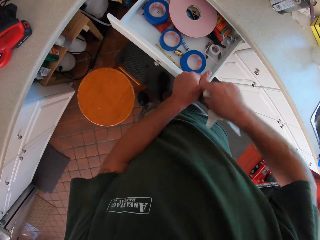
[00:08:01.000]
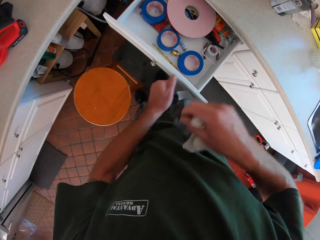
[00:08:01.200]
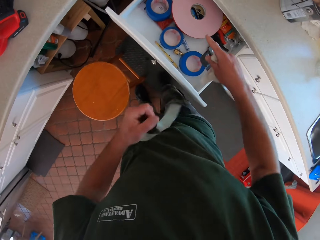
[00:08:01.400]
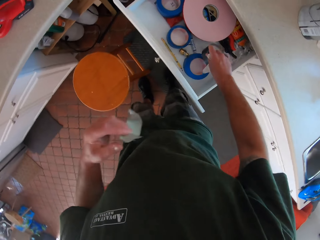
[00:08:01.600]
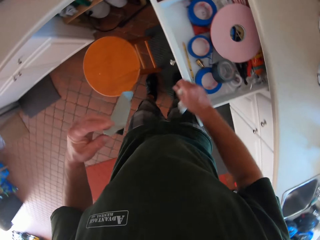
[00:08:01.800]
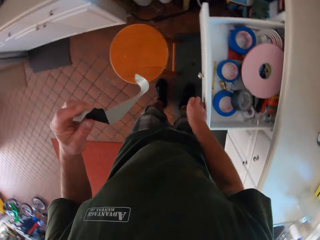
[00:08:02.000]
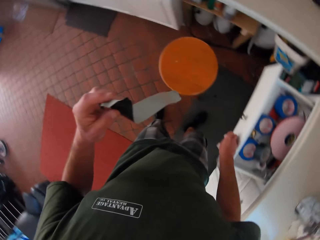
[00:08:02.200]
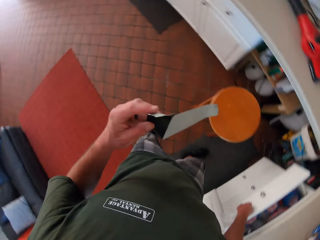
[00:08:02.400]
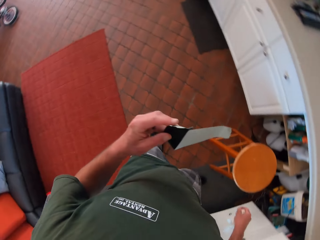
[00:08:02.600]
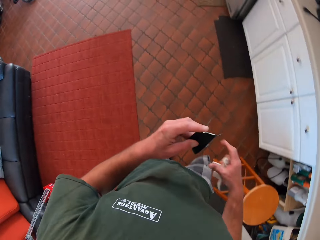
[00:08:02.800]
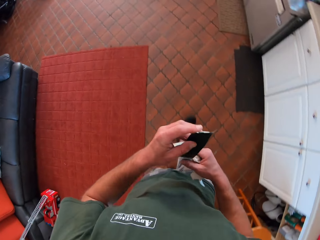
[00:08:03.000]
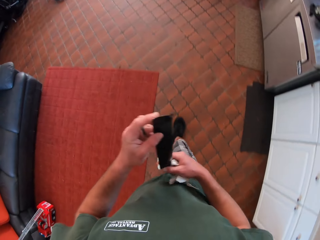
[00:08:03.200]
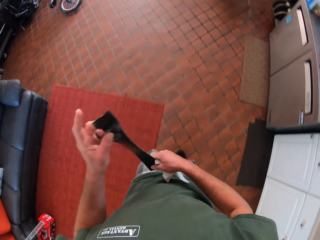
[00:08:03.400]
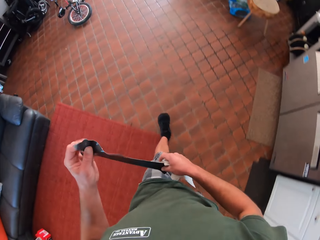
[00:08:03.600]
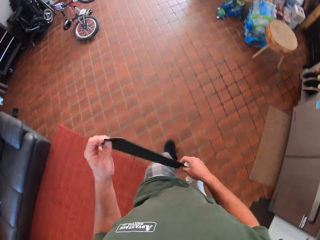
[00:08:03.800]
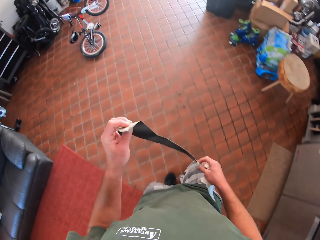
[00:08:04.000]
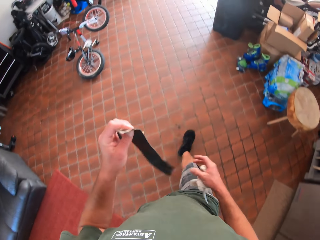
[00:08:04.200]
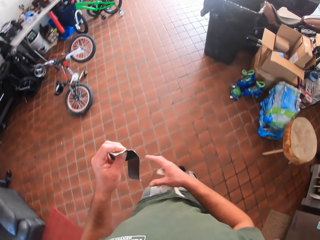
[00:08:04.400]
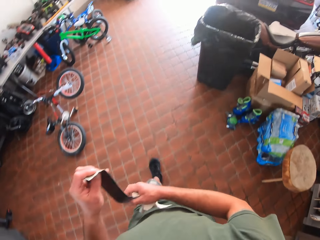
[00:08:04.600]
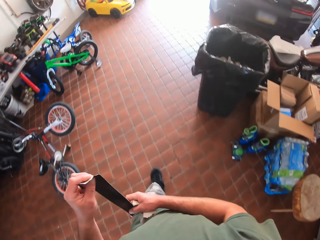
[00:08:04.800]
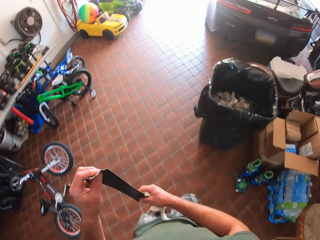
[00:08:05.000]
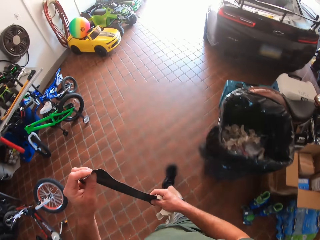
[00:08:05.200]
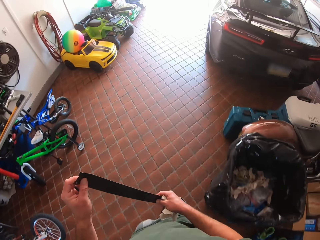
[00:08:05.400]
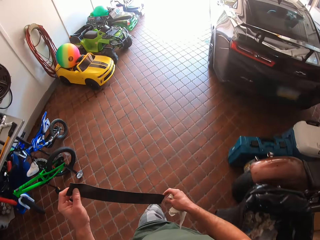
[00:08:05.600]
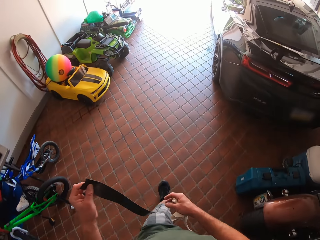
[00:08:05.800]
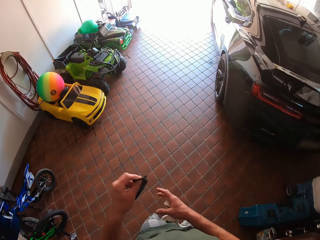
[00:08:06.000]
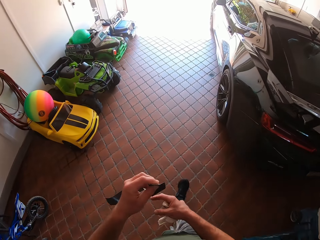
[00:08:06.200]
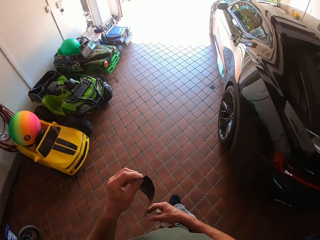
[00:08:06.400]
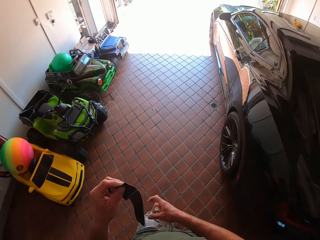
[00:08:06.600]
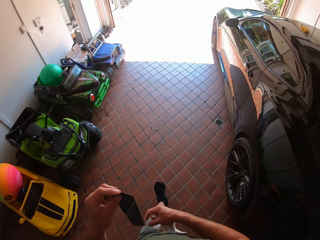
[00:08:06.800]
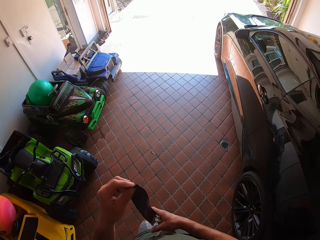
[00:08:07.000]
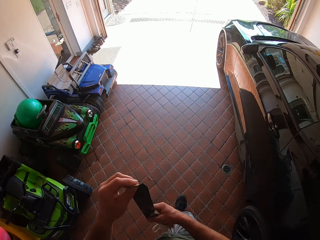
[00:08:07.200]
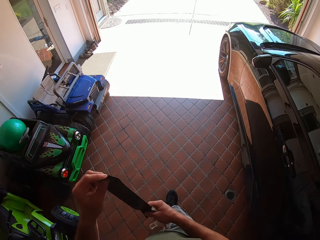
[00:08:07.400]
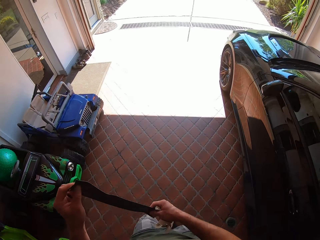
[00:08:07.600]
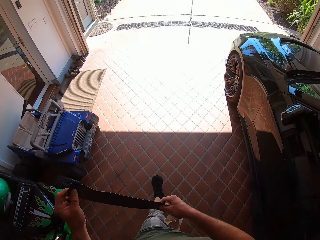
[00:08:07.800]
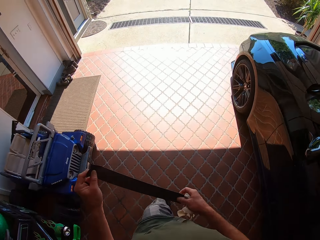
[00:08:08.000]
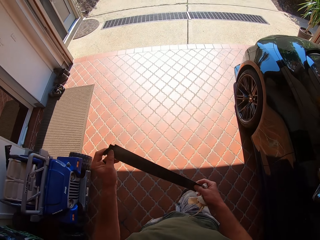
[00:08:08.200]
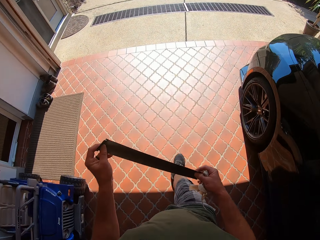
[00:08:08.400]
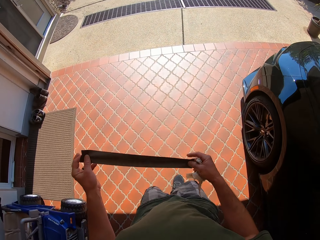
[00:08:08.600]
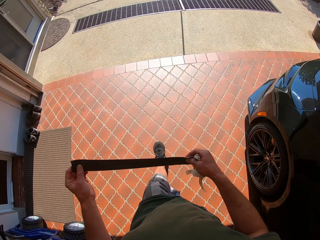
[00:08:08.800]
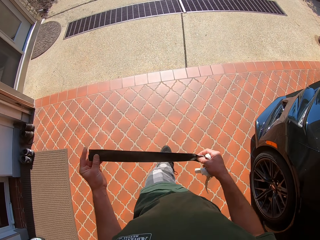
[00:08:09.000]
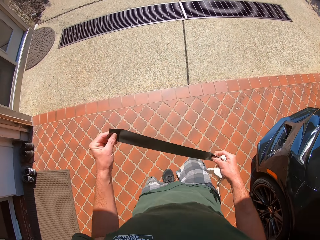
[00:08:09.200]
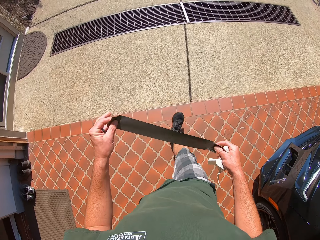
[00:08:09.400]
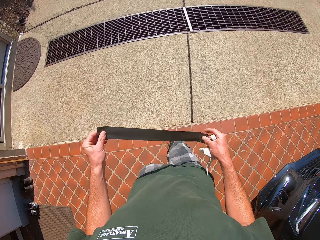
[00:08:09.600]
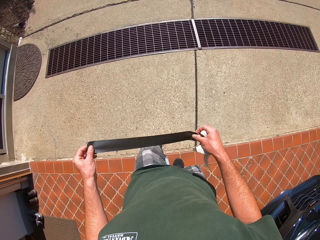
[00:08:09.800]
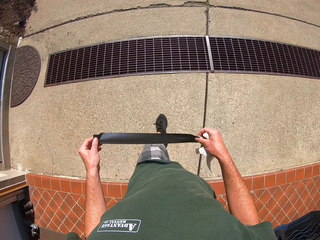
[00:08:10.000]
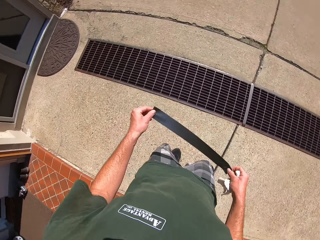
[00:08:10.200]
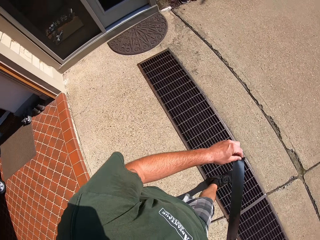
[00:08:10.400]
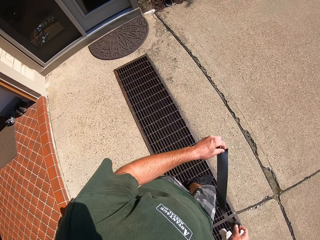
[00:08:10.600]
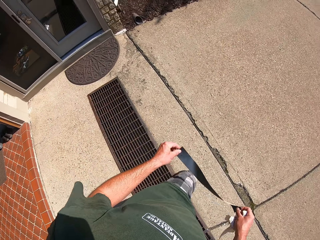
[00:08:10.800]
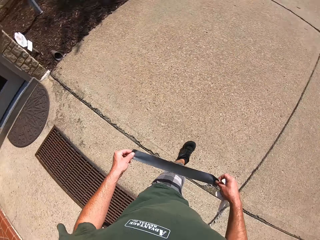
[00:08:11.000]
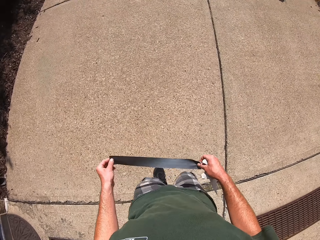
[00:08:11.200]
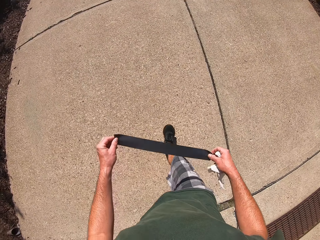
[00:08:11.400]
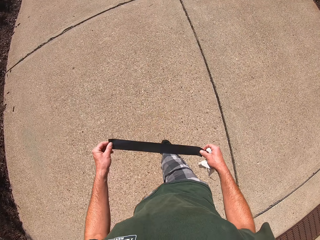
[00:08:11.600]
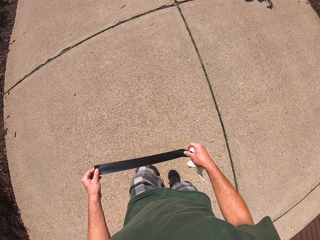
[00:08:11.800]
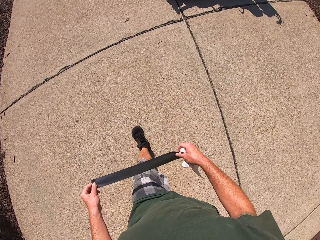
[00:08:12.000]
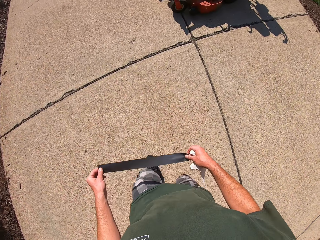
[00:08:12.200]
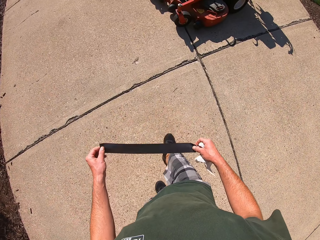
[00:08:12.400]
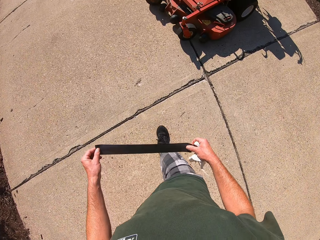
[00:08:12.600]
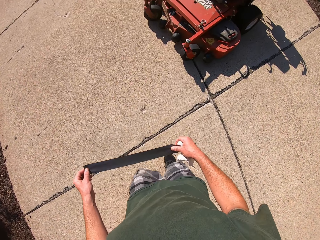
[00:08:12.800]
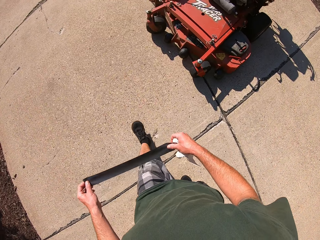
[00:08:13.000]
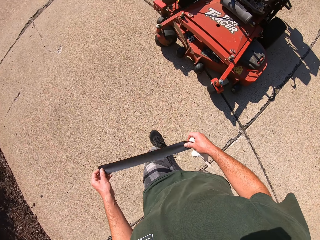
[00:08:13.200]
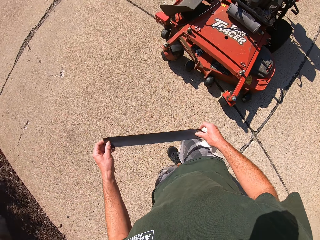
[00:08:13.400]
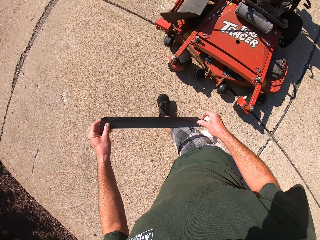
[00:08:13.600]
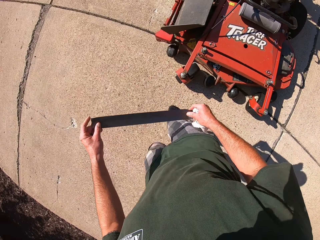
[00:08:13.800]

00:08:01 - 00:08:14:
The camera wearer cuts out a portion of the cello tape with his left hand. He drops the cello tape inside the locker with his right hand. He closes the locker with his right hand. He walks away from the locker in the house with the cello tape in his hands. He walks away from the garage outside with the cello tape in his hand.

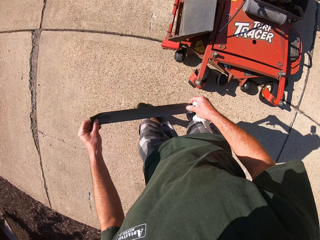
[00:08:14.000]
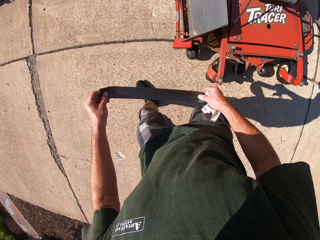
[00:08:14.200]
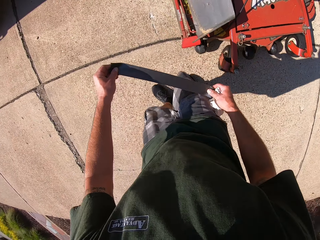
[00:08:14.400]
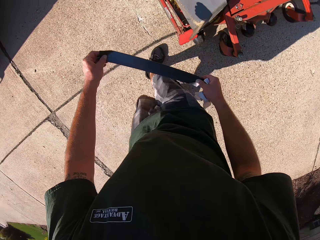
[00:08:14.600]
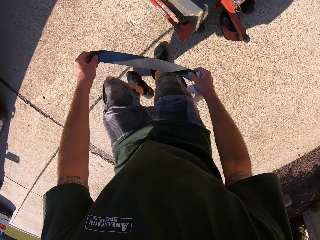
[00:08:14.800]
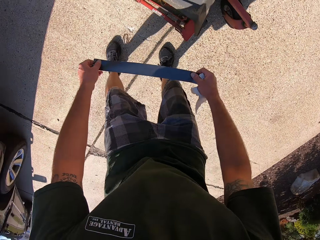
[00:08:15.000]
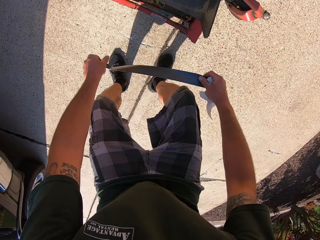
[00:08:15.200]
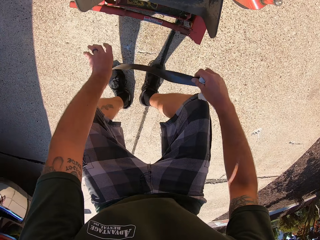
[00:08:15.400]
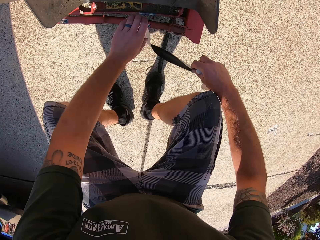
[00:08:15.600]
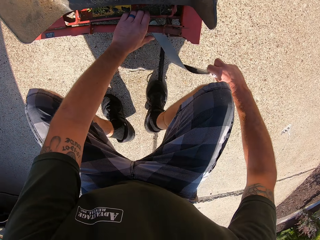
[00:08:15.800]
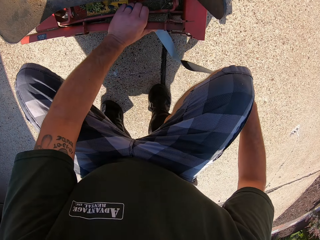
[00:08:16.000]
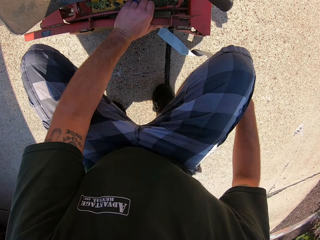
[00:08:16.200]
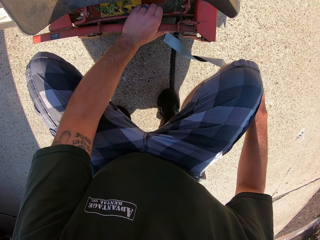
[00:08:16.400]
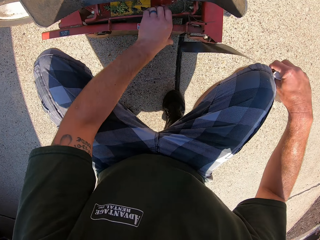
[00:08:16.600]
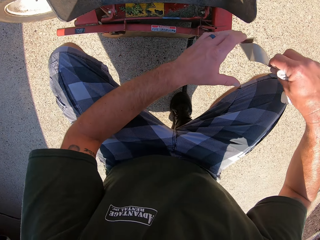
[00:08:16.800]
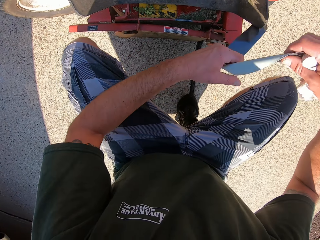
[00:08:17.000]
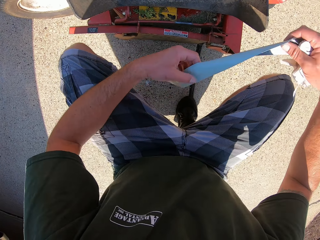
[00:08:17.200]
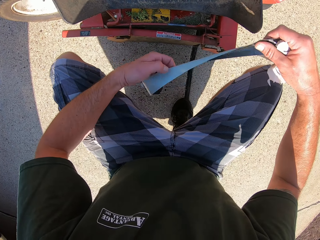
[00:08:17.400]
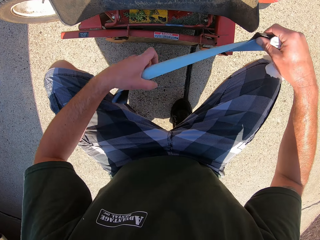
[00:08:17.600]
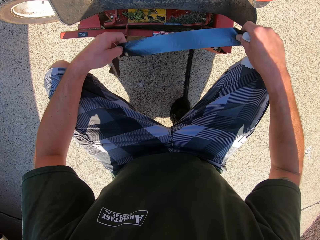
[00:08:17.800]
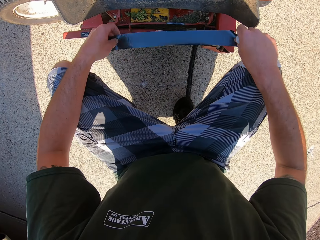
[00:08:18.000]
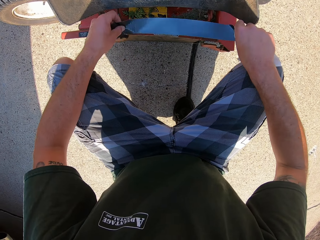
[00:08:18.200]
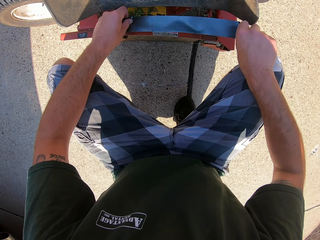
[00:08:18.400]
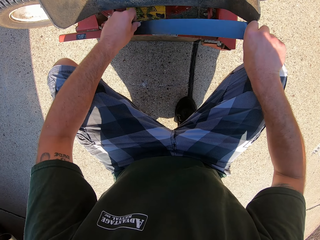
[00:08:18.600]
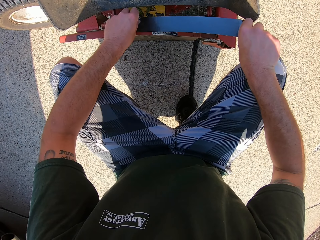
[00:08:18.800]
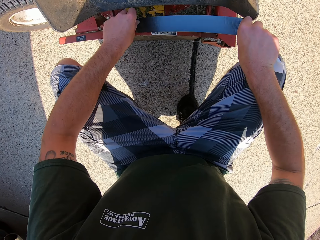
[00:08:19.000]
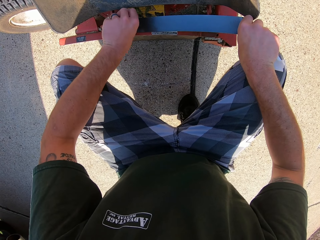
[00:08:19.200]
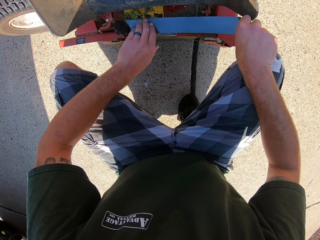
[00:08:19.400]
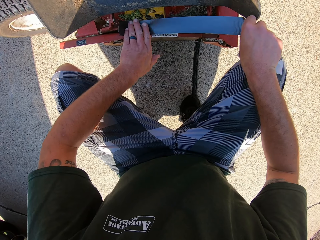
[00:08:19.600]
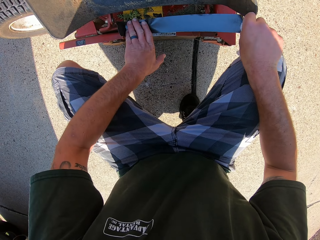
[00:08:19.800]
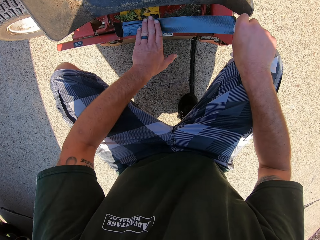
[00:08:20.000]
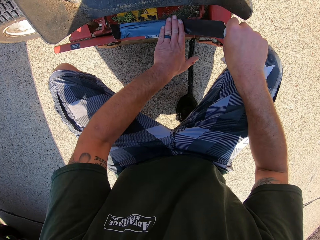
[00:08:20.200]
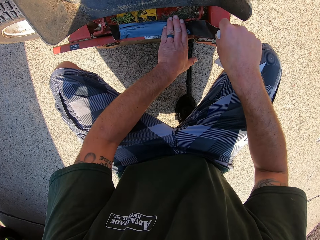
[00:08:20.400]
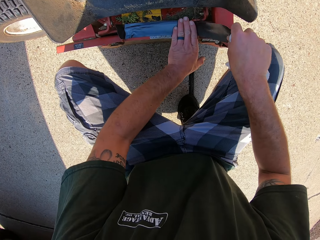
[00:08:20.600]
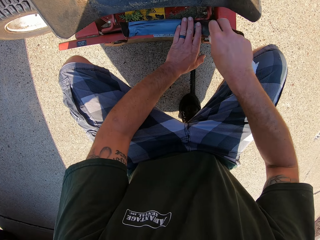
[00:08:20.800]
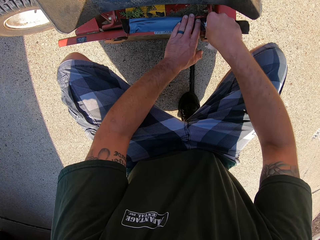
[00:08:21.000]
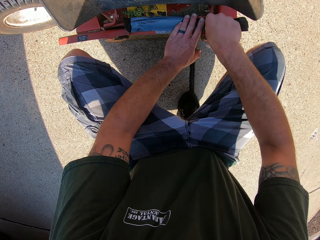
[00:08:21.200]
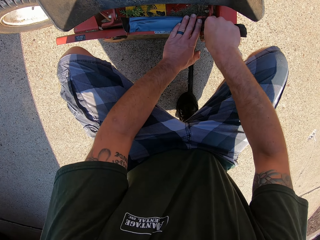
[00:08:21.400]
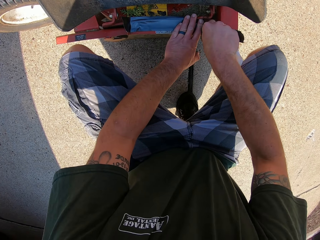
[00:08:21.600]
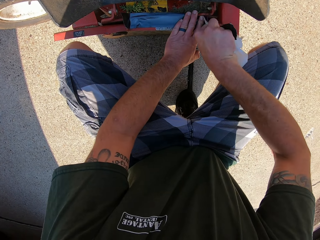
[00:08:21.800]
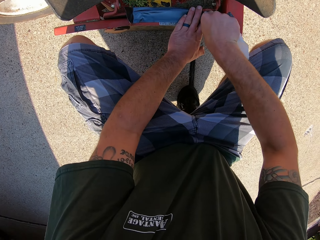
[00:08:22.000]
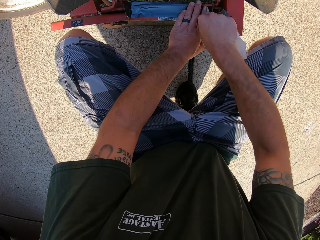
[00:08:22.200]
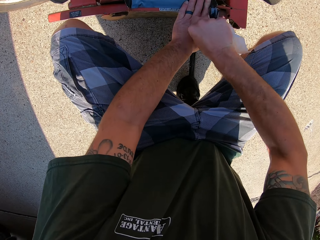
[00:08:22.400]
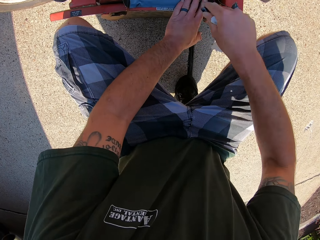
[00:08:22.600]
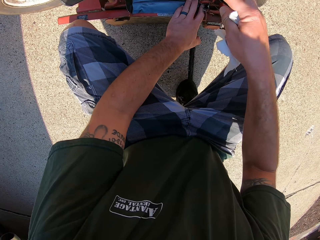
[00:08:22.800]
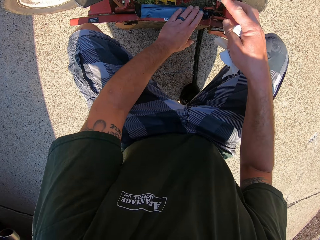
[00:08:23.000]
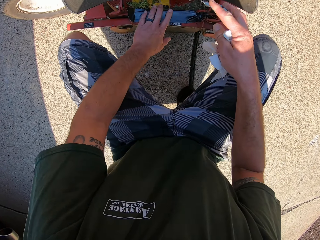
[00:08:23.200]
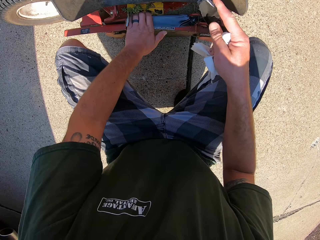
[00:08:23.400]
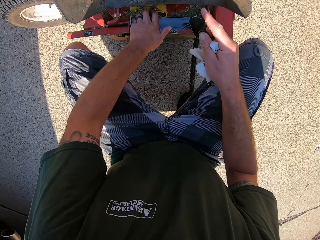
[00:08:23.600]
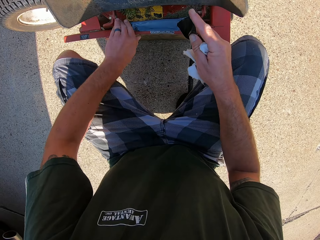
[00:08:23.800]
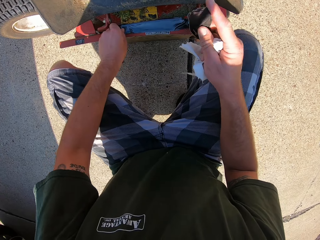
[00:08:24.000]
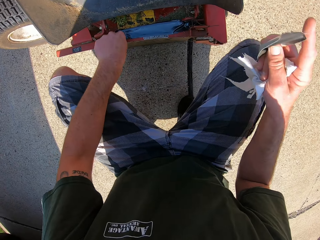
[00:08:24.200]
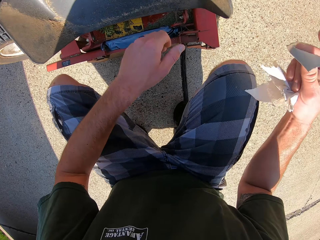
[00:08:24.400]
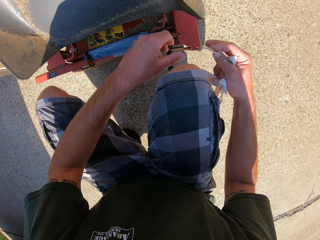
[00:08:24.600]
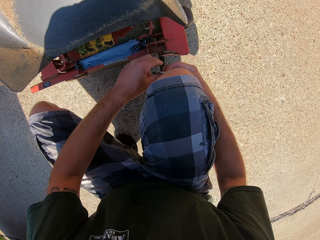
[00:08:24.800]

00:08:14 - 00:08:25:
The camera wearer holds the lower part of the lawnmower with his left hand. He cello-tapes the lower part of the lawnmower with the cello tape. He cuts out a portion of the cello tape with his right hand. He moves his hand on the cello tape. He cello-tapes the lower part of the lawnmower firmly with the cello tape.
